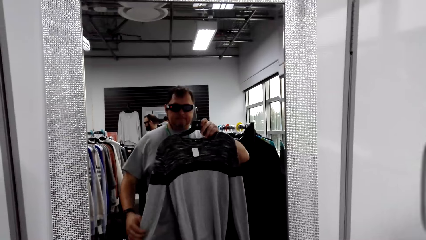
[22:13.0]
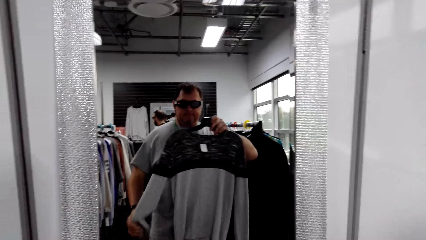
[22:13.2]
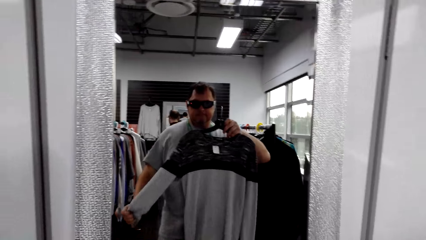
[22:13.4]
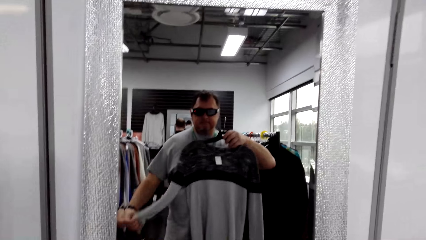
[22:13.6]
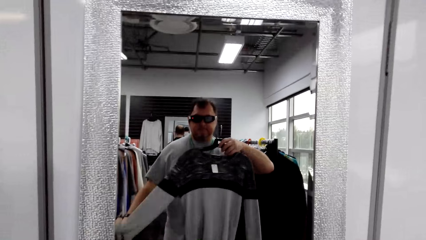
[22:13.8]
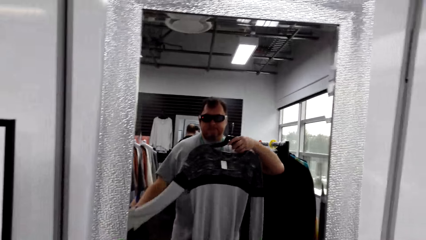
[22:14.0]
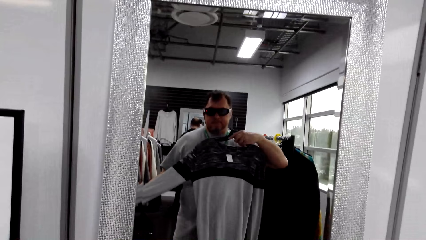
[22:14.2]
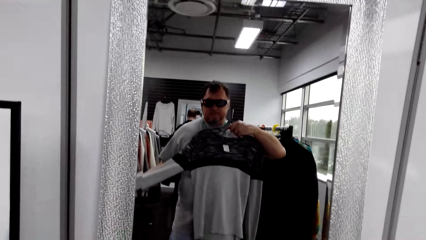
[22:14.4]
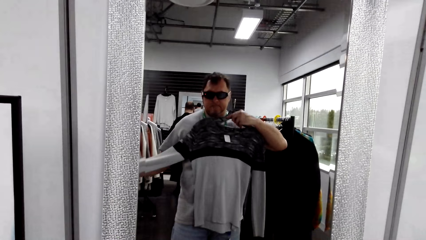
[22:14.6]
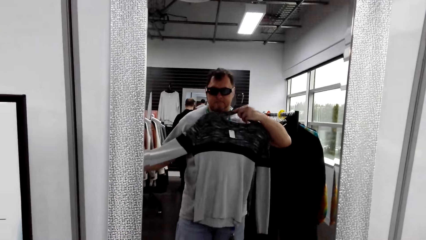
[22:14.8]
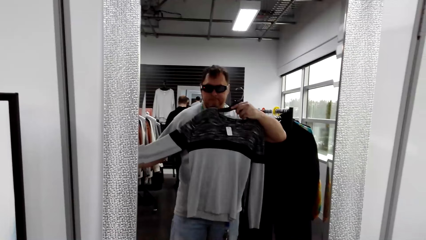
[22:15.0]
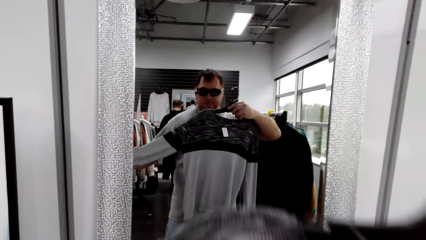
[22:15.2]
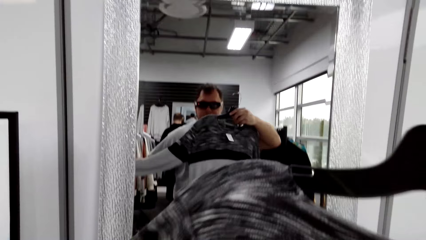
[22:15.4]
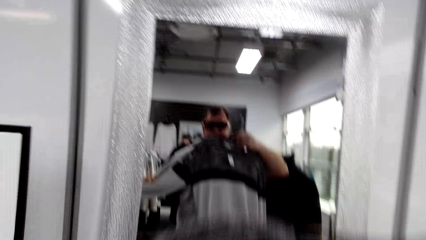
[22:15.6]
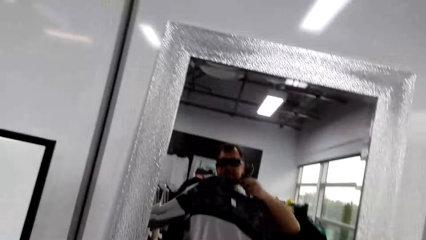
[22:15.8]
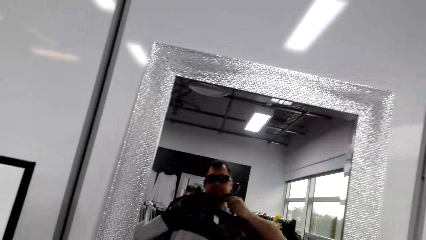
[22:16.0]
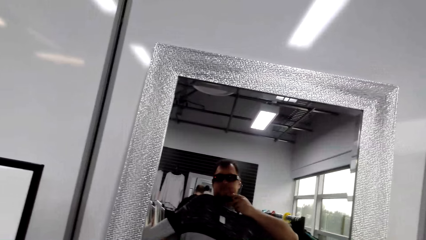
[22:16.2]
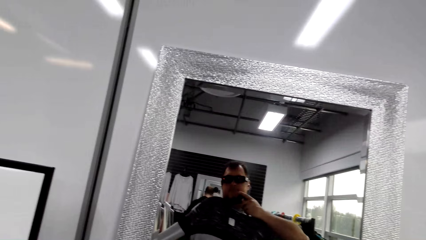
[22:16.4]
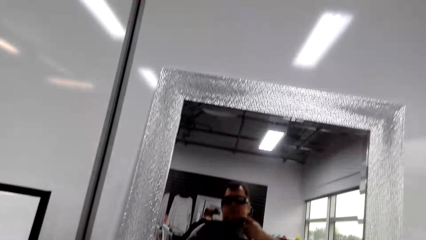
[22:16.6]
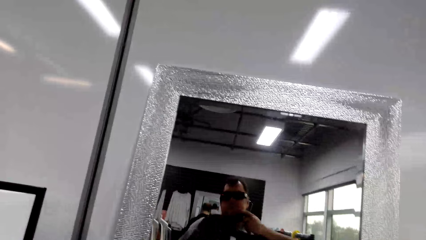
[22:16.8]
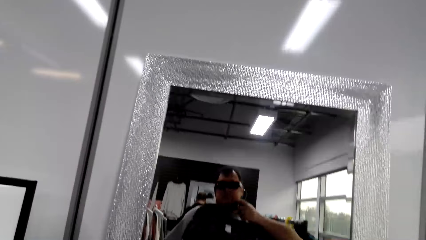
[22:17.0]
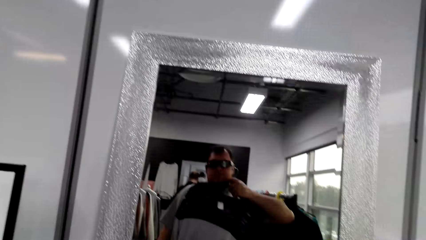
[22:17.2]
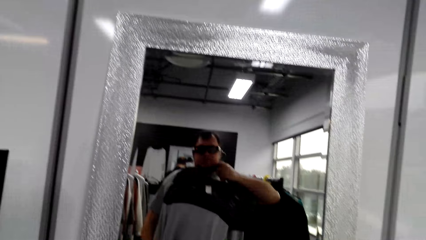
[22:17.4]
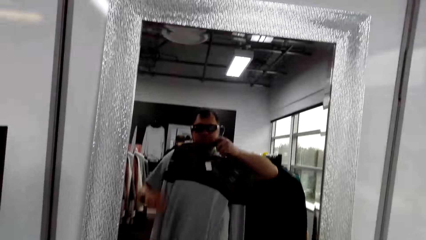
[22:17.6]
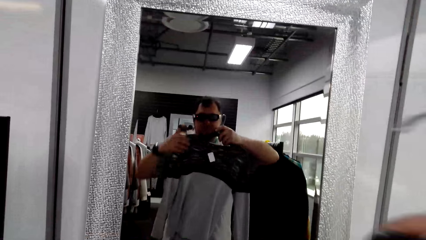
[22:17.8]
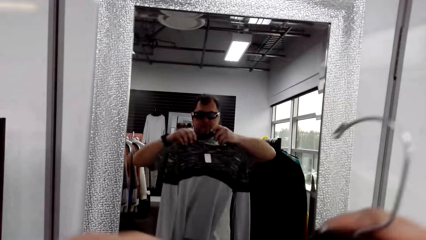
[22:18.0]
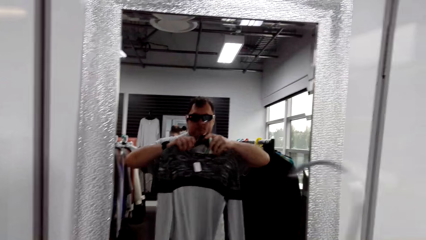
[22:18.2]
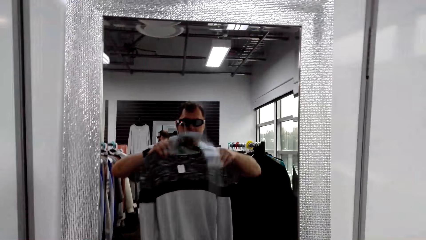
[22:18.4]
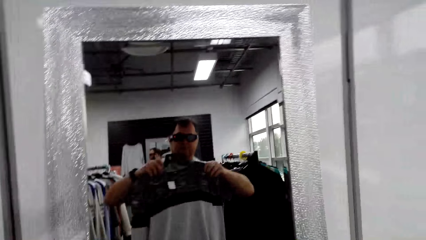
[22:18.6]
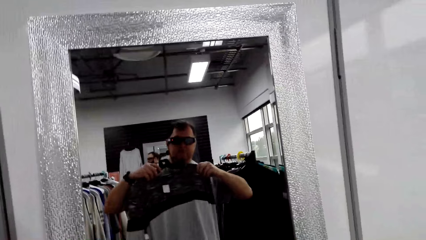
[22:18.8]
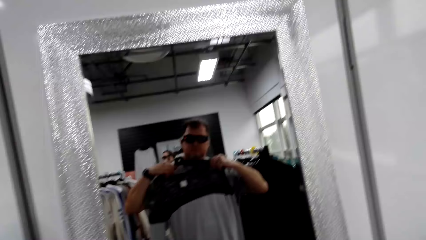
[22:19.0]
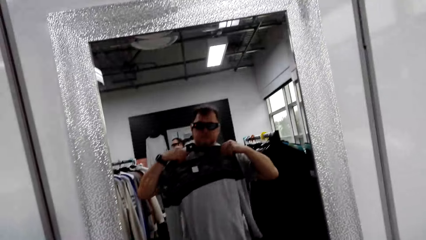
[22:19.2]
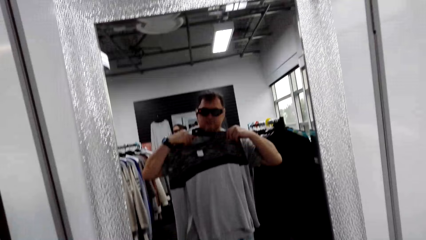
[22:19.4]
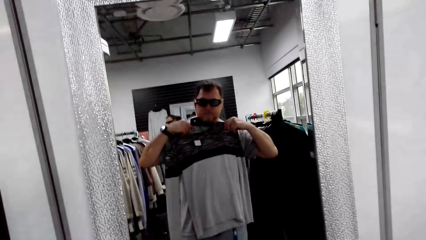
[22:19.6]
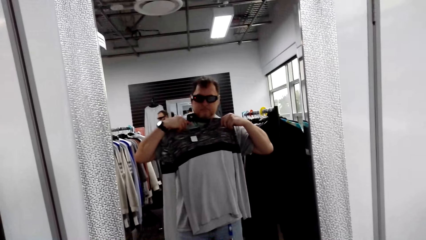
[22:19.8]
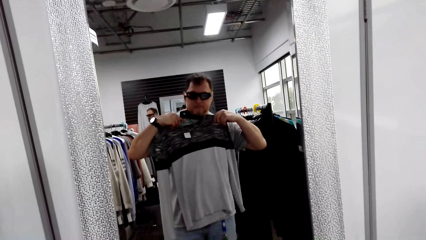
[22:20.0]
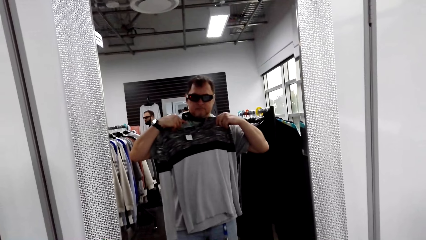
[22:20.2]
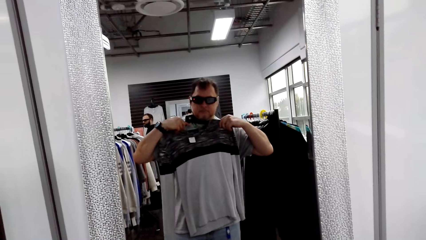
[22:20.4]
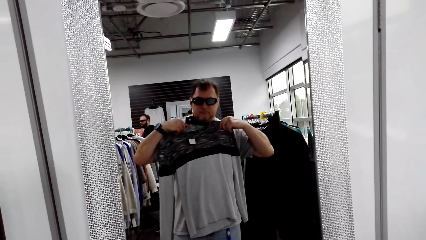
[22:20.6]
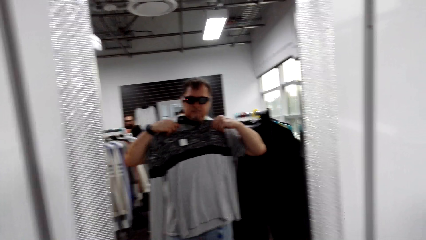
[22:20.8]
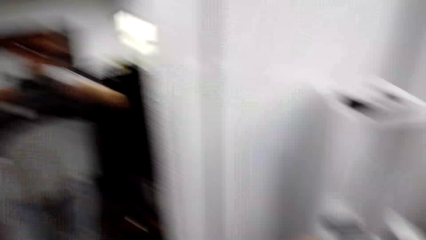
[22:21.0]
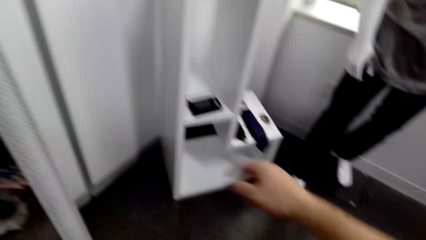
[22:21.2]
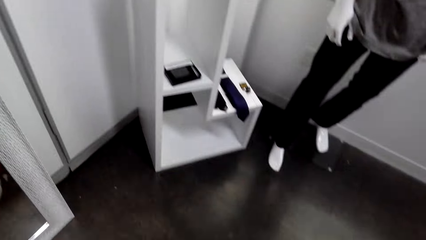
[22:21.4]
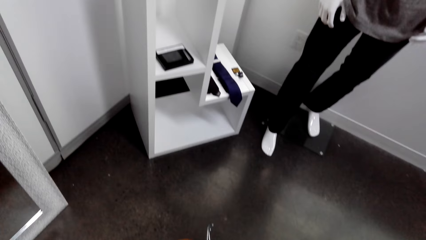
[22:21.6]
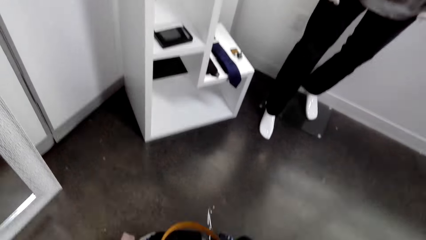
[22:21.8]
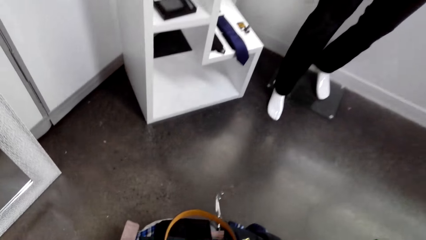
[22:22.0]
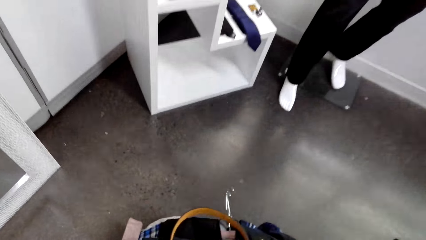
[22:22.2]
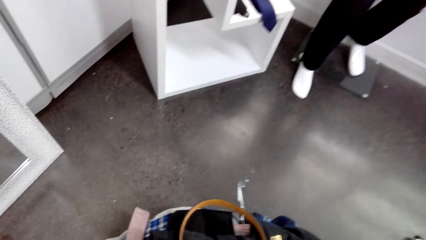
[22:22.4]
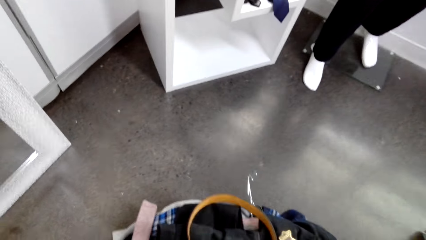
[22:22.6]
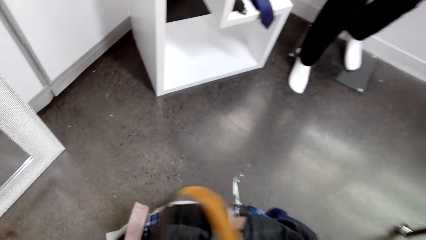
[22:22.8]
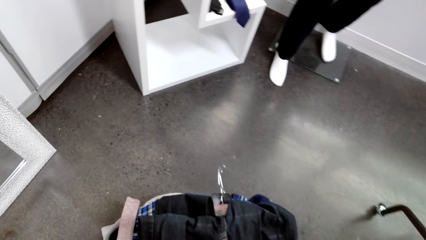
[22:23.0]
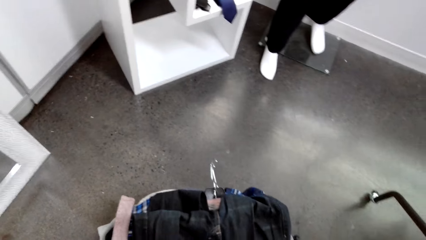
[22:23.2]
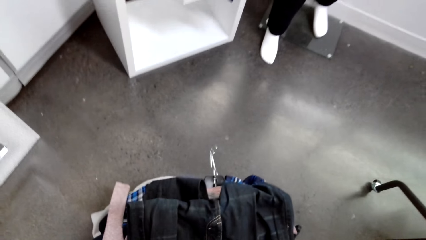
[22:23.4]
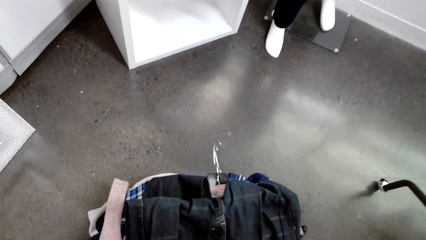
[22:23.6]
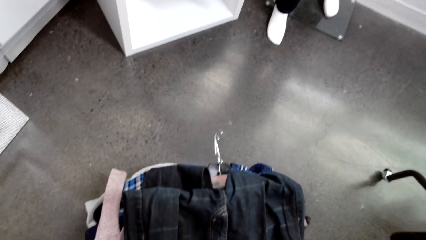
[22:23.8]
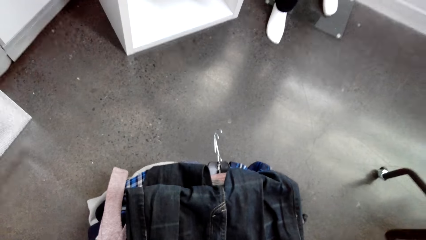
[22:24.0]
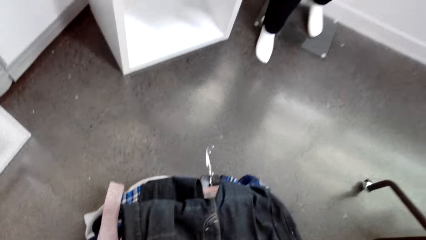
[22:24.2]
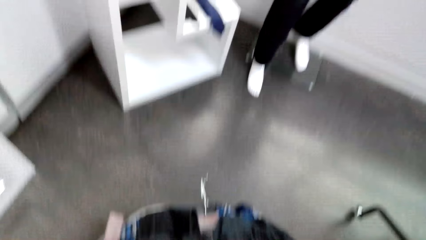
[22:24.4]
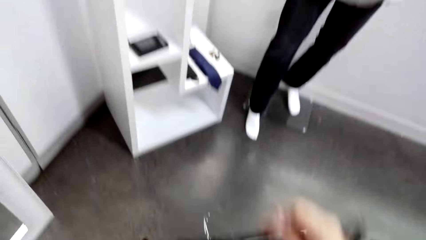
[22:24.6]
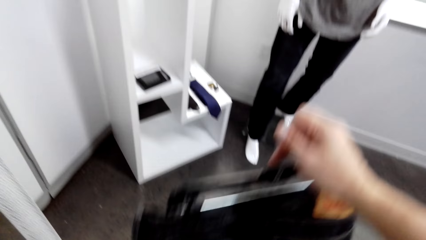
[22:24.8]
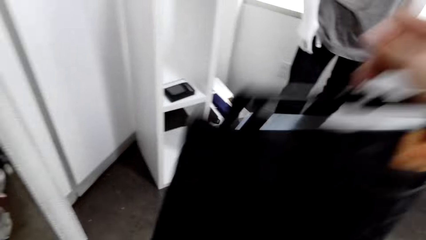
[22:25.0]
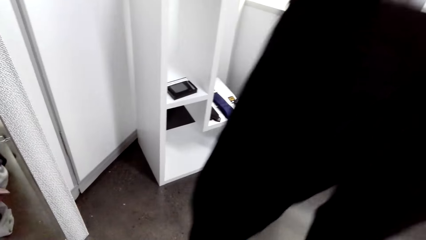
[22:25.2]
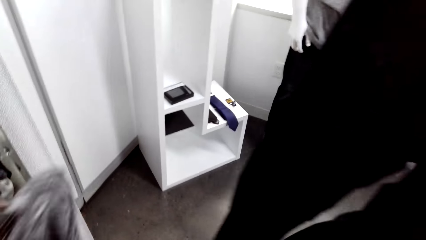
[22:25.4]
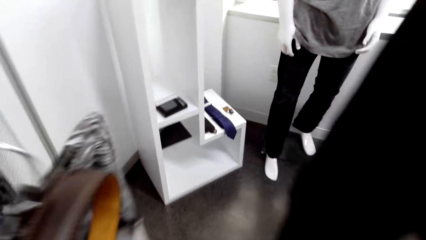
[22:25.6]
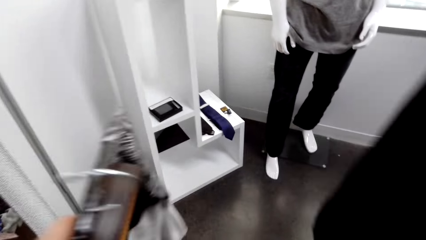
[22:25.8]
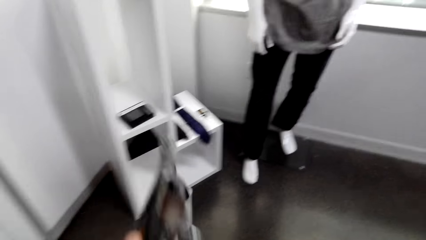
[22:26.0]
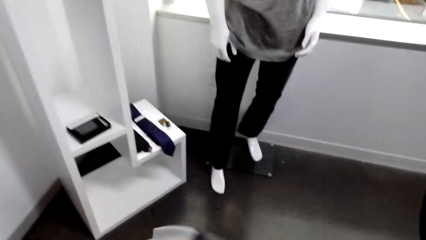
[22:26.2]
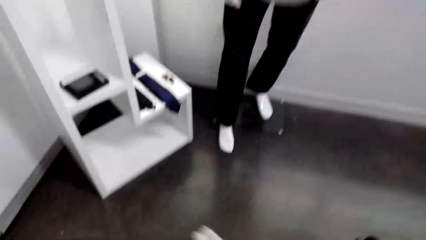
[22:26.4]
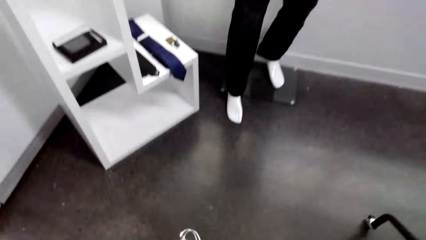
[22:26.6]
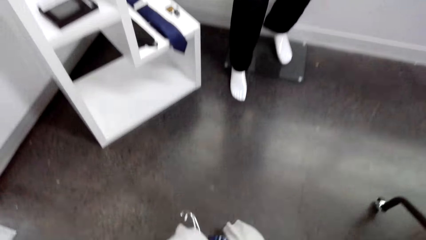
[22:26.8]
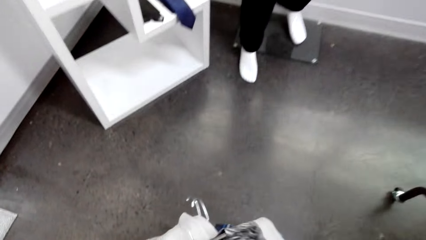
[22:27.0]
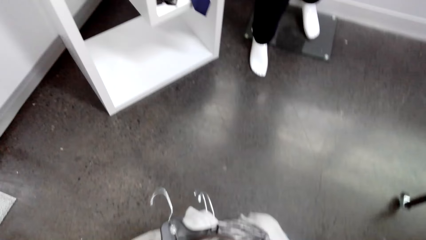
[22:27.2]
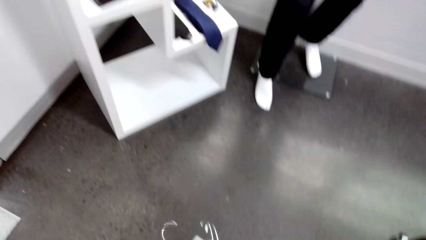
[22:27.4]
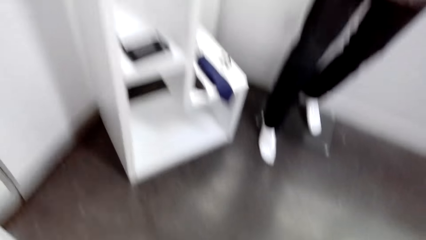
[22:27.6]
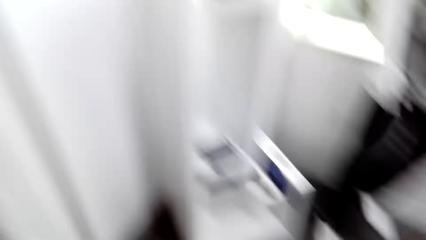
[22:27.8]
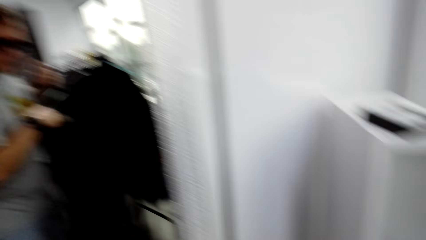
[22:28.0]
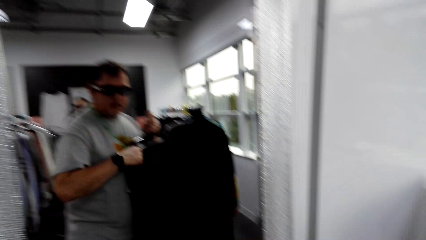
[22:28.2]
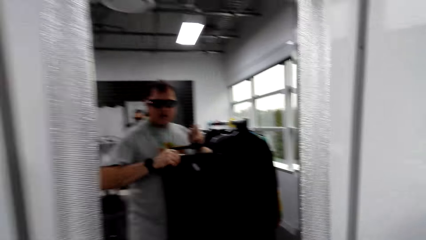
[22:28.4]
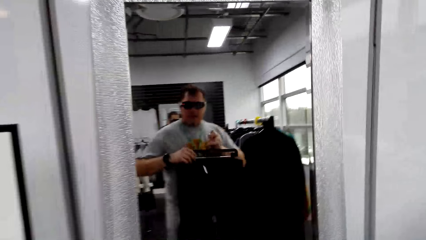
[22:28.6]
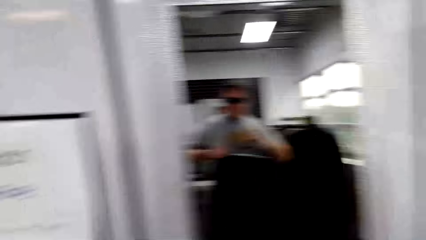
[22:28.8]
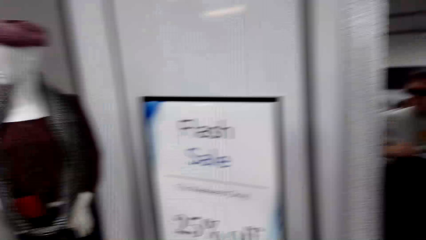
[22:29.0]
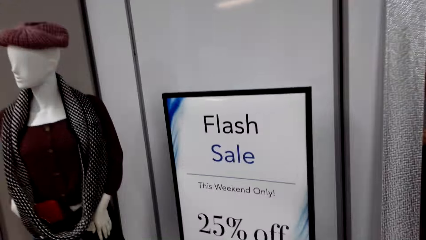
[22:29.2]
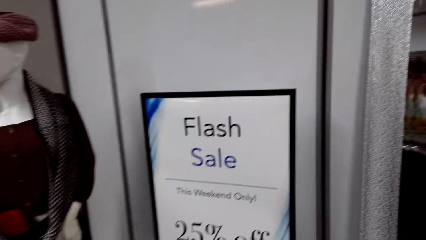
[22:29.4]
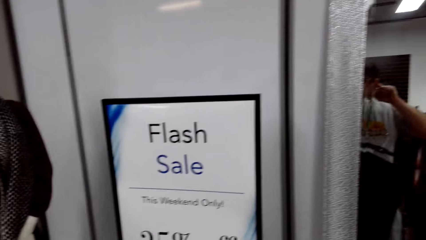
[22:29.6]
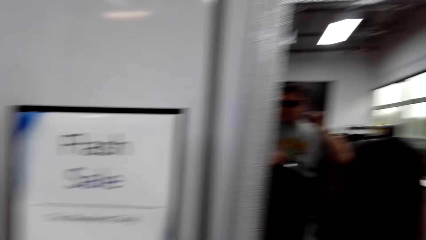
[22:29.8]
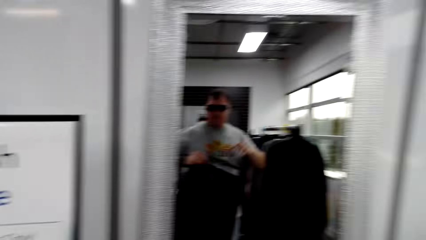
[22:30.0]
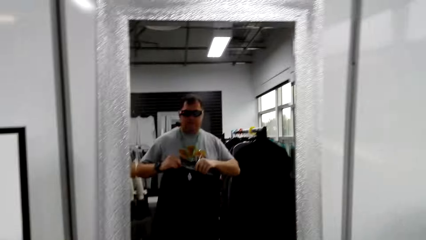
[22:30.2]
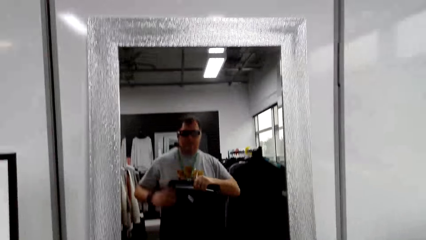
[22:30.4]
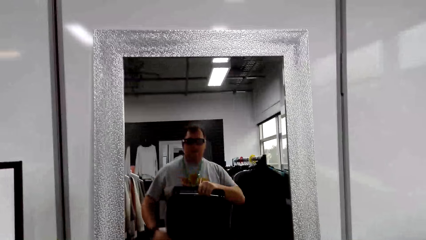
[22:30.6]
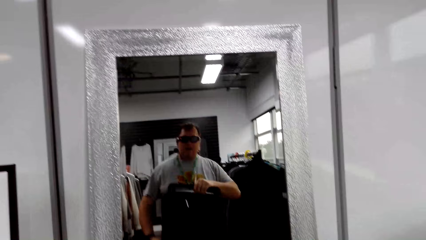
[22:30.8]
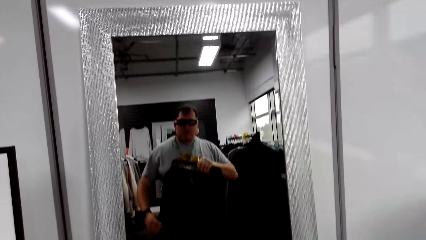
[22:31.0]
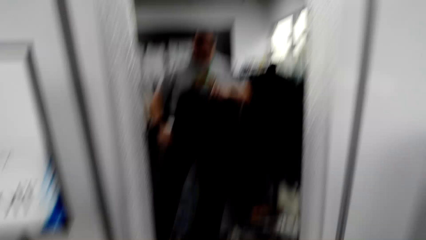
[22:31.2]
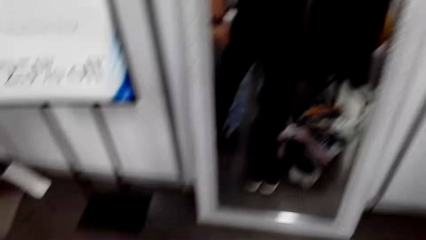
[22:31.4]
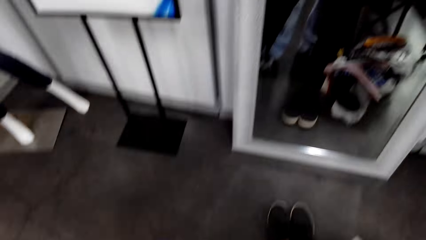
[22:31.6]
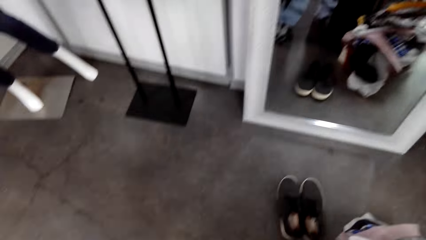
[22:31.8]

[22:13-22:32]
The camera wearer holds the shirt. They look at the mirror. They walk in the room. They take the belt from the tray. They take the trouser from the tray. They lift the trouser. They put the t-shirt in the tray. They look at the mirror. They look around the room. They look at the trouser in the mirror.
